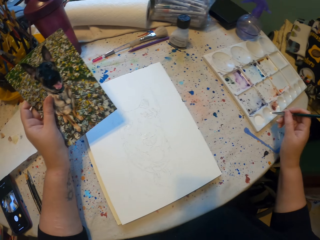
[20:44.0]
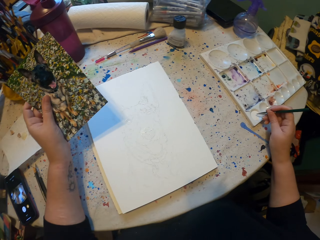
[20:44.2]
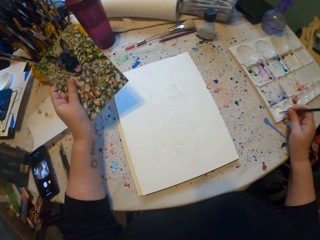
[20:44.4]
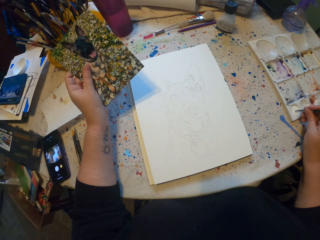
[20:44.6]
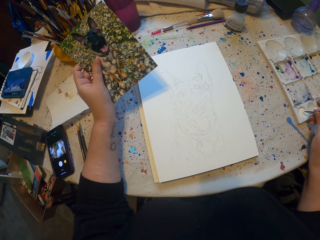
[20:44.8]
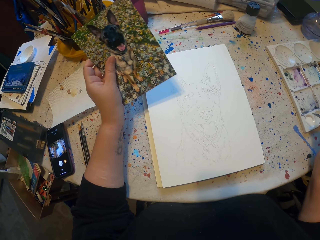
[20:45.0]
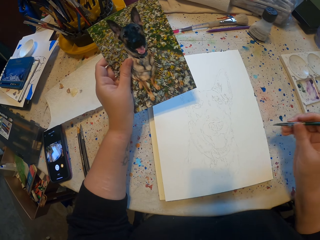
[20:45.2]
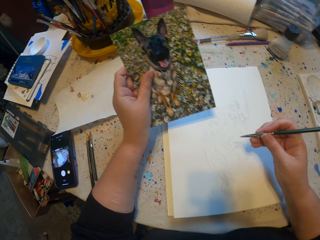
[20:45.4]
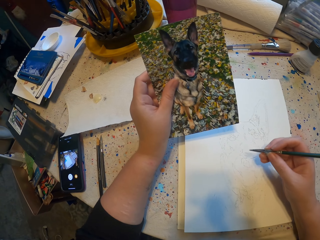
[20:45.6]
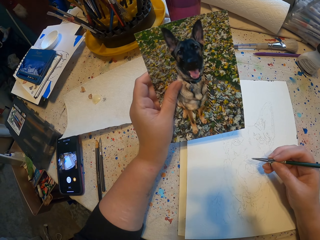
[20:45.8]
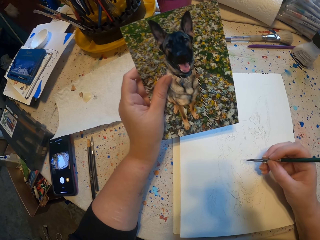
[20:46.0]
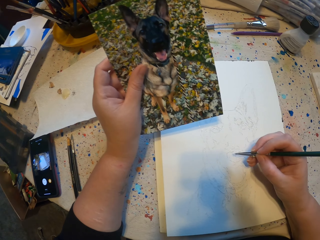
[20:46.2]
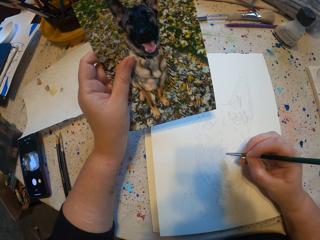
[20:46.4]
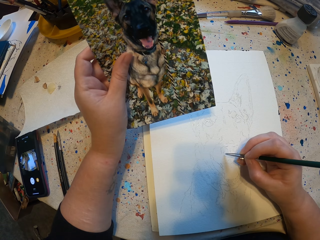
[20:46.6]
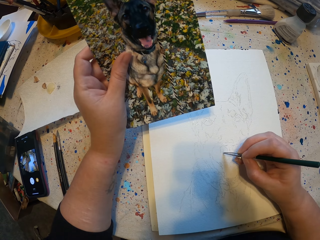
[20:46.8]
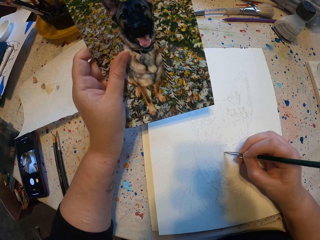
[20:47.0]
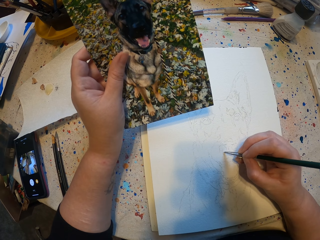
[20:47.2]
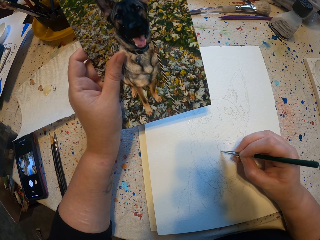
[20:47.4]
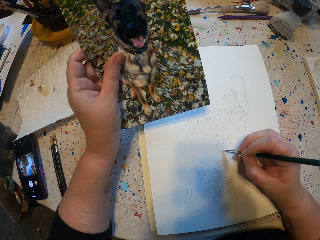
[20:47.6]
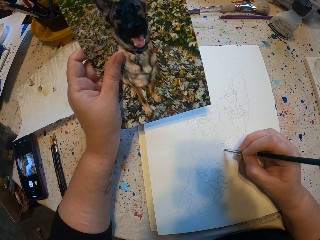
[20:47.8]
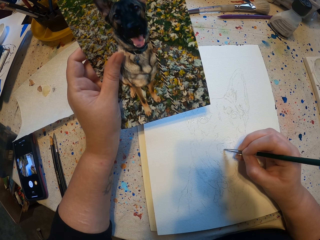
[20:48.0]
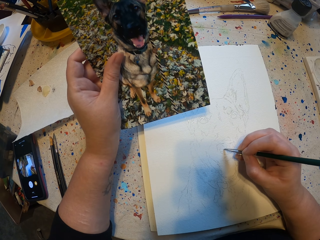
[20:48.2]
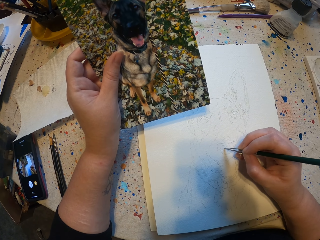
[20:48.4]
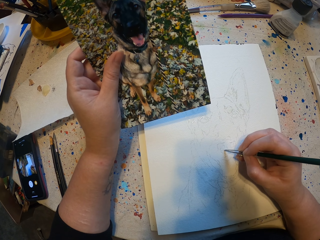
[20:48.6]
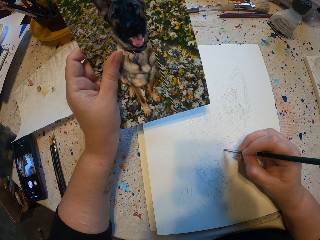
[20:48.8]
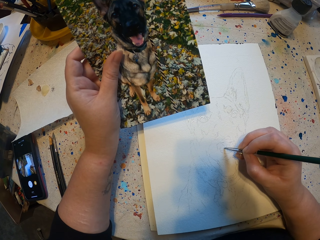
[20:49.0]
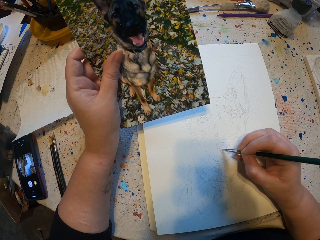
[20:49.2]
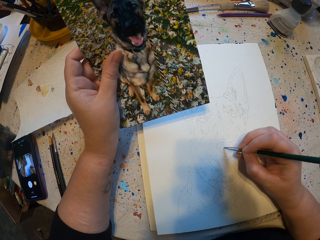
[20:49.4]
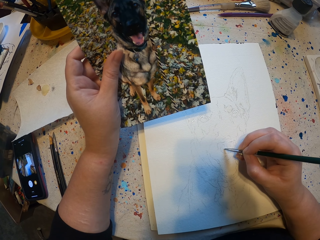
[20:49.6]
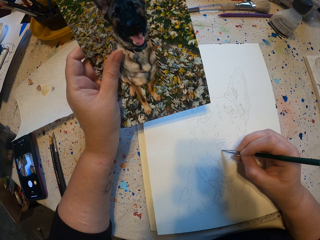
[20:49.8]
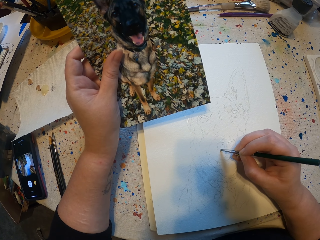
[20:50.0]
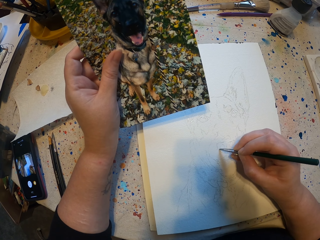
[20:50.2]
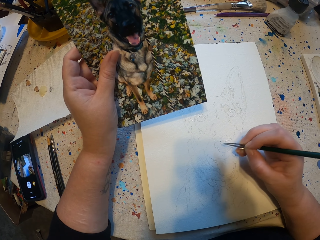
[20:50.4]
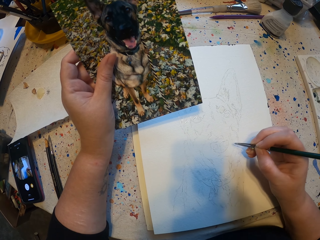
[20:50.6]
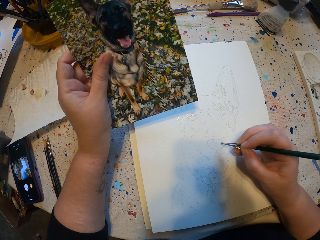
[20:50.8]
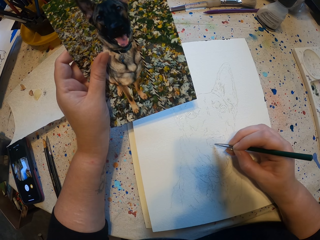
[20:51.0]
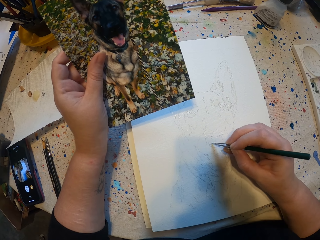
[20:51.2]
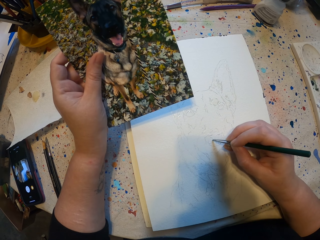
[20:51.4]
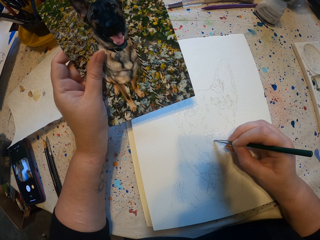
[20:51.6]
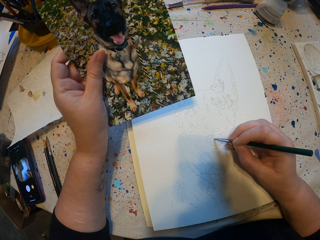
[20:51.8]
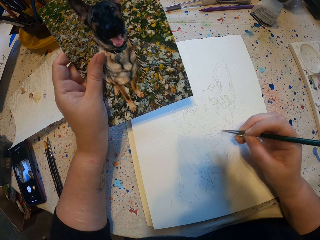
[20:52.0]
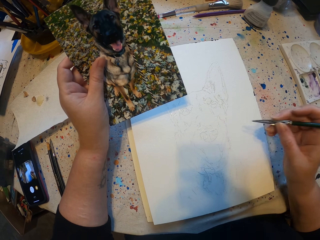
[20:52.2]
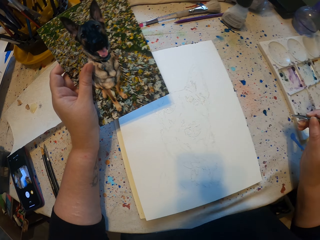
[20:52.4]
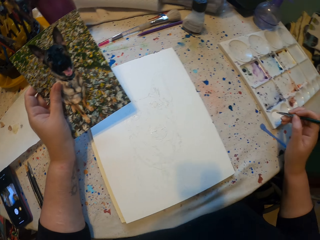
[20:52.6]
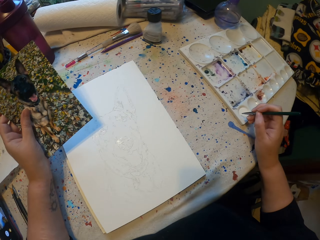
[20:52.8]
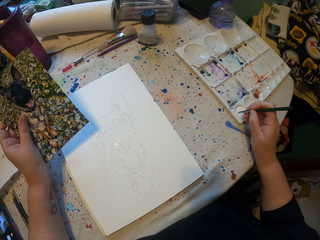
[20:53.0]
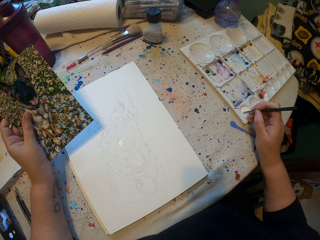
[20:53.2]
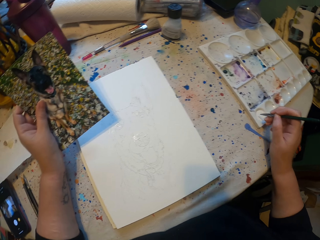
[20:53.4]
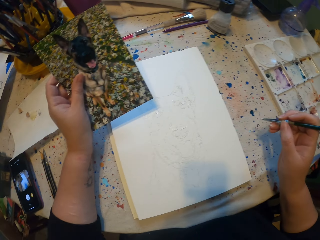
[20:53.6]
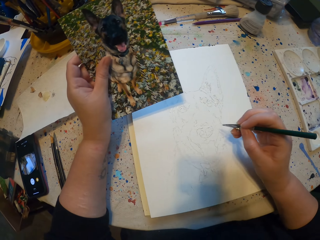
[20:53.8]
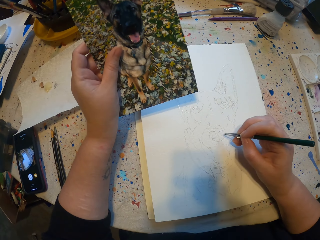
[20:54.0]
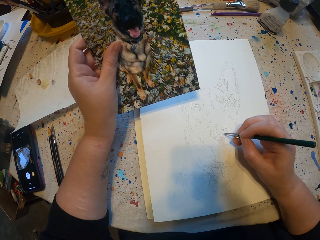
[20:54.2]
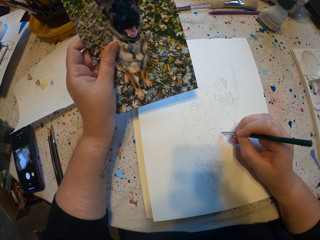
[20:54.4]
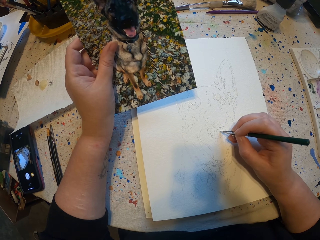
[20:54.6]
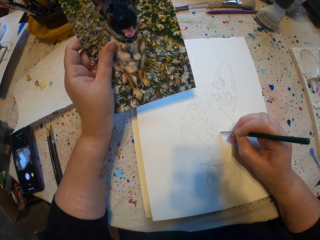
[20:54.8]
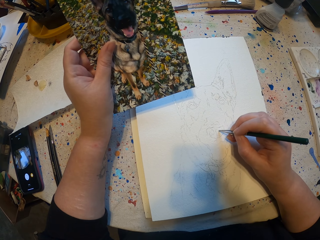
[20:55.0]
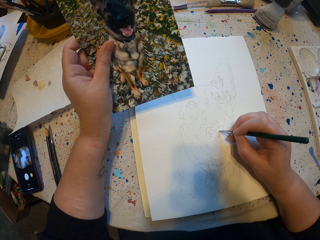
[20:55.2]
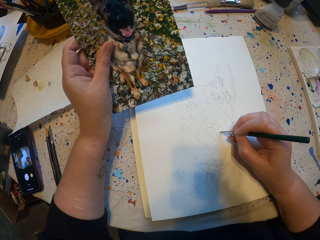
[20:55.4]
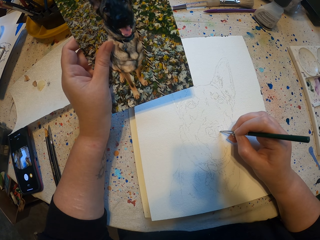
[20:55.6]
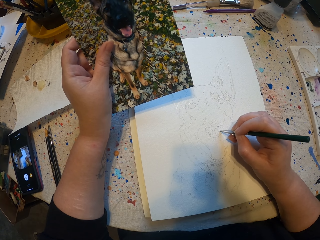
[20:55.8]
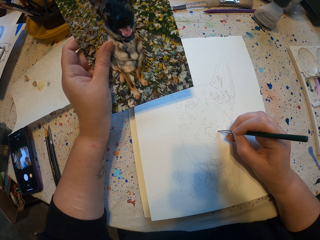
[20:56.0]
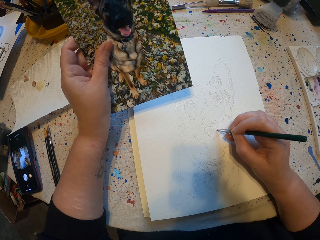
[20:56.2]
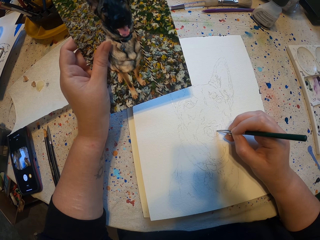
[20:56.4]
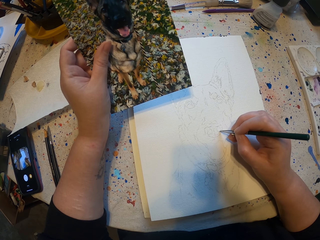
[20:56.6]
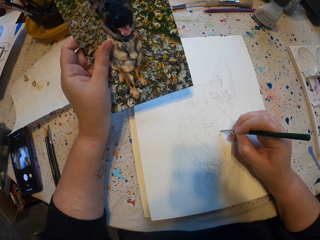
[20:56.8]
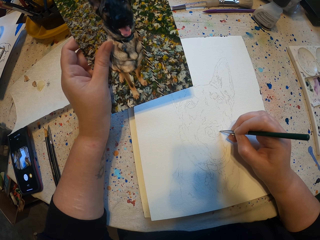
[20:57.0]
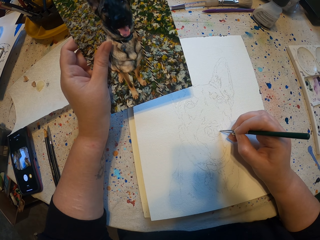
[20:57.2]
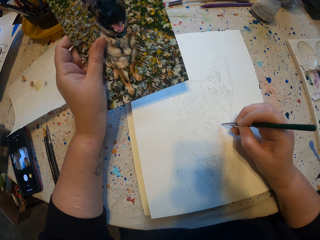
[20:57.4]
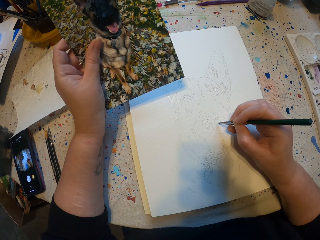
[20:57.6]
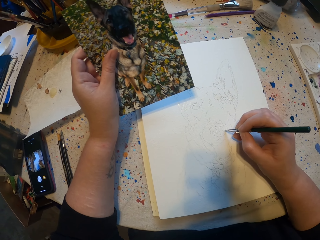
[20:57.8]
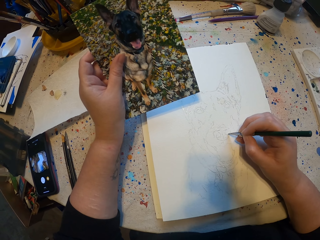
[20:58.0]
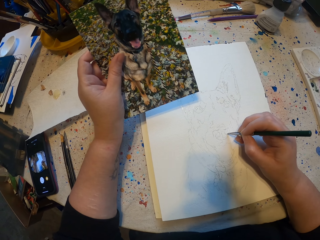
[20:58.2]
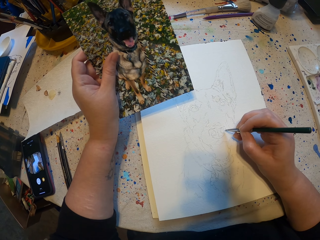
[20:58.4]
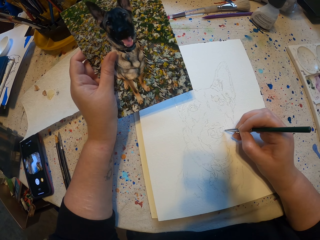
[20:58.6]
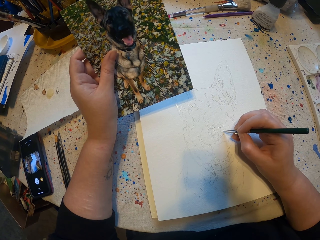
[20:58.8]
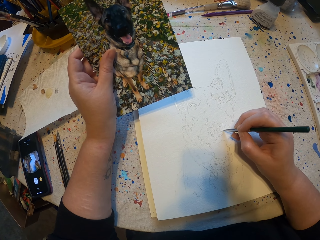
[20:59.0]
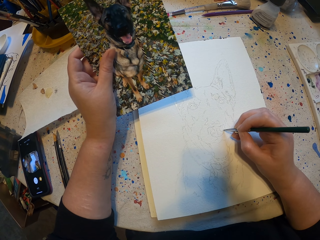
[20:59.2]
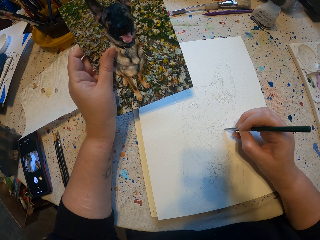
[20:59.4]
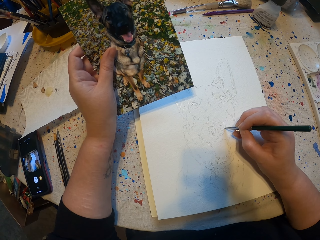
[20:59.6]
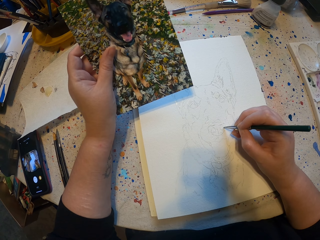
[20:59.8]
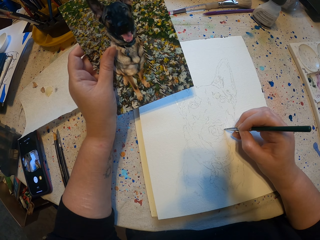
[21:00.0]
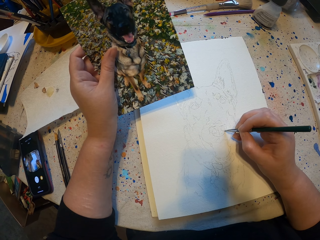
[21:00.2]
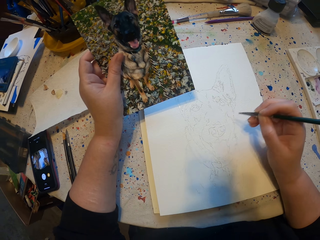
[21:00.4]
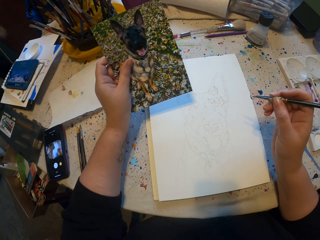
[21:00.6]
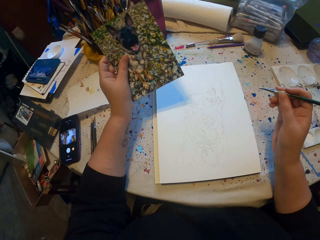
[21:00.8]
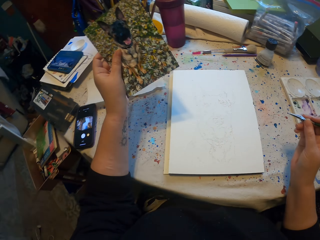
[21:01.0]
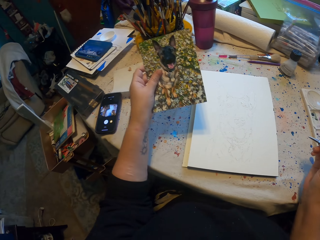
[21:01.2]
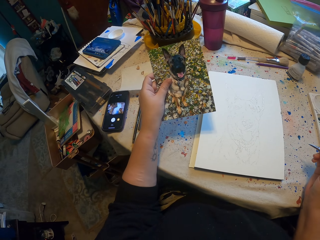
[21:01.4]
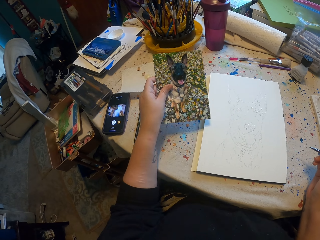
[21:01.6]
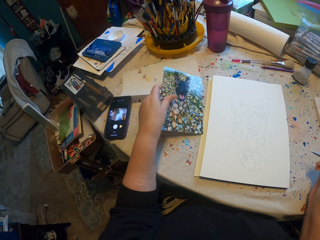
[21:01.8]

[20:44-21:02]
The camera wearer rubs a brush on a paint. They sketch on a sketchbook. They rub the brush on the paint. They sketch on the sketchbook.
